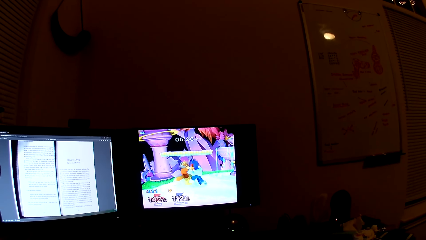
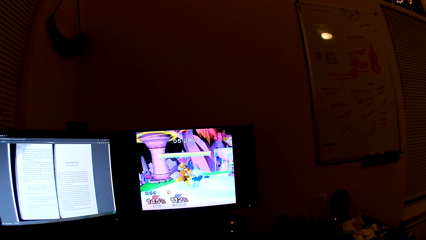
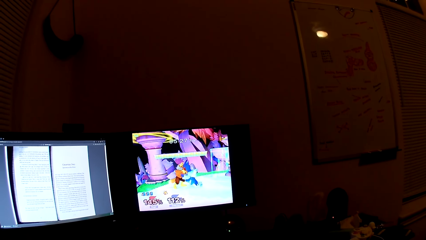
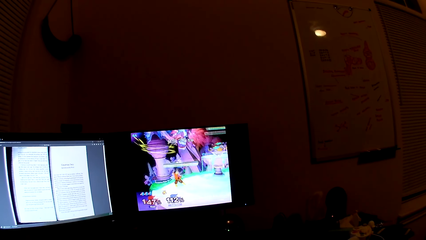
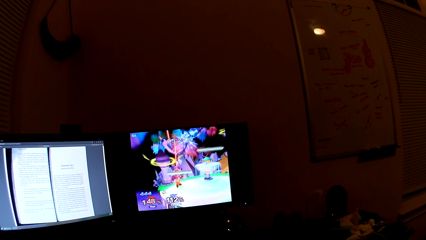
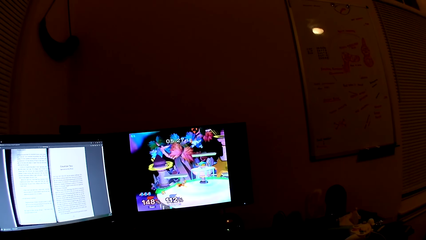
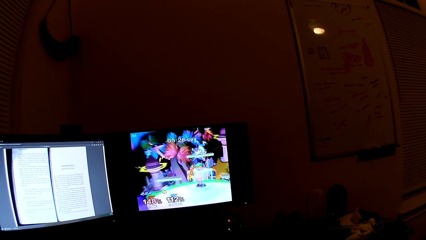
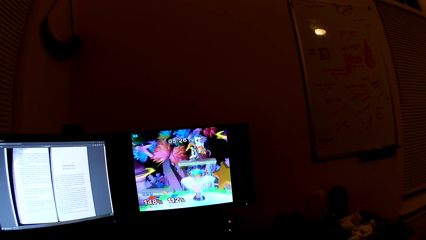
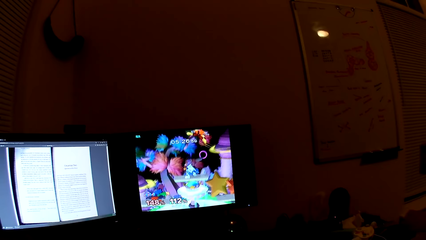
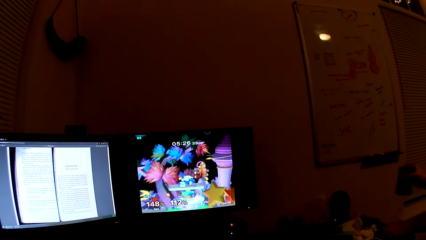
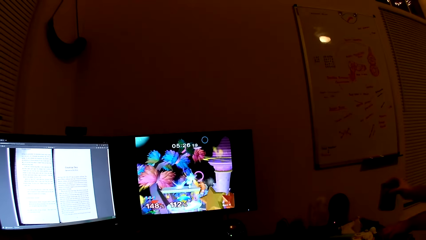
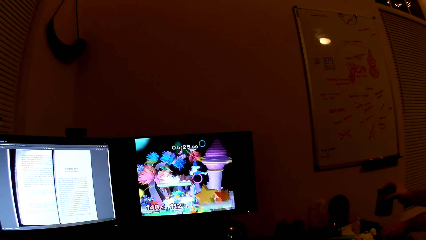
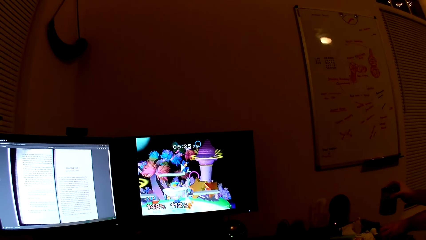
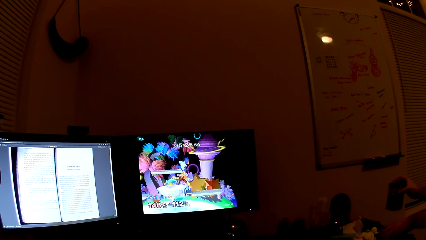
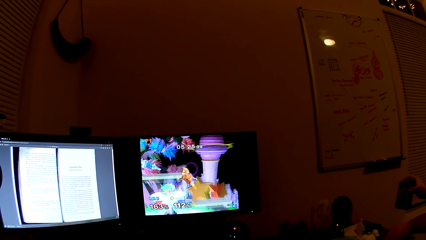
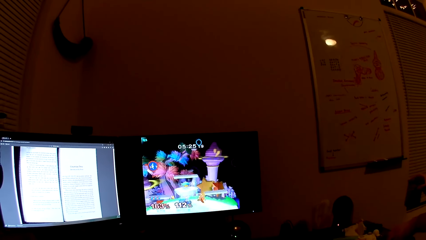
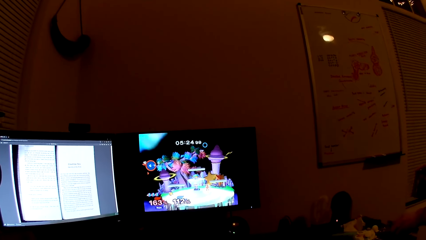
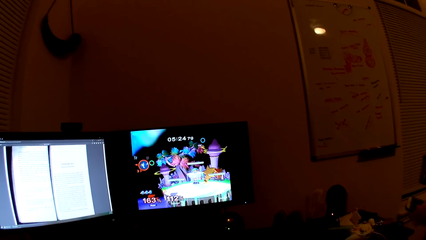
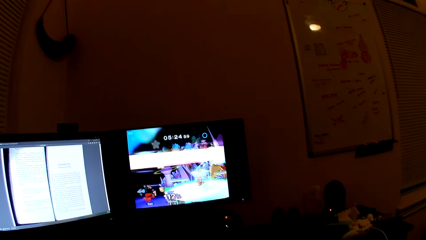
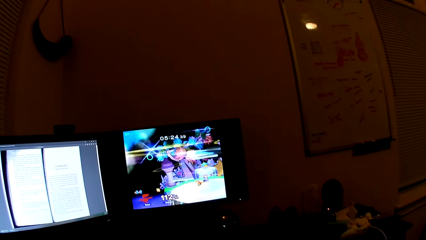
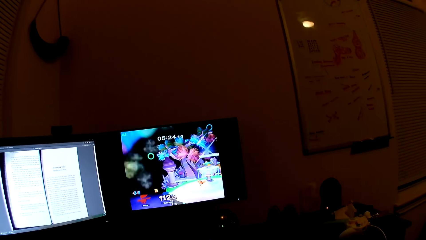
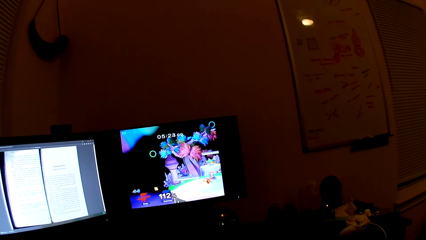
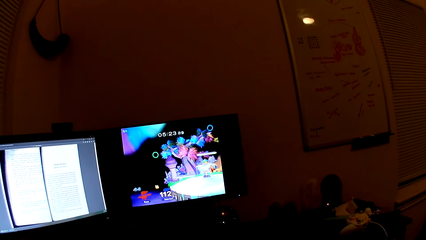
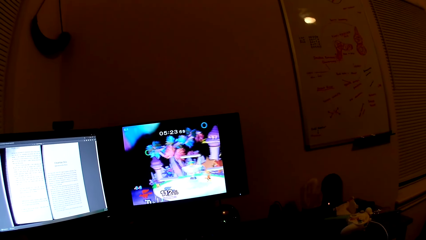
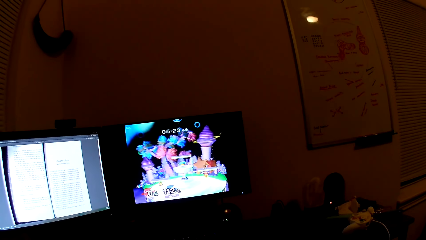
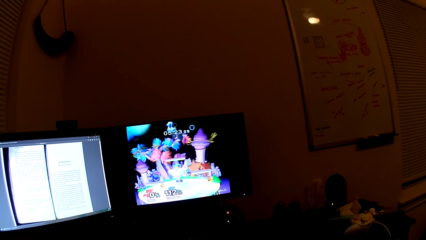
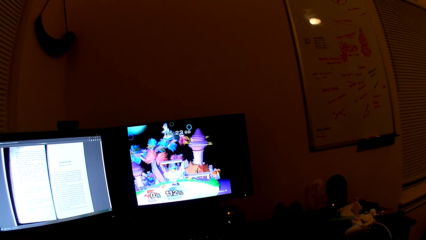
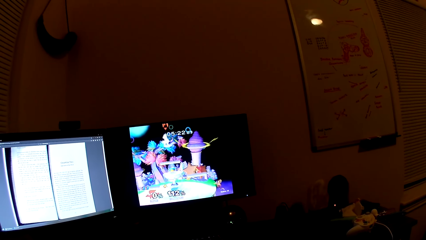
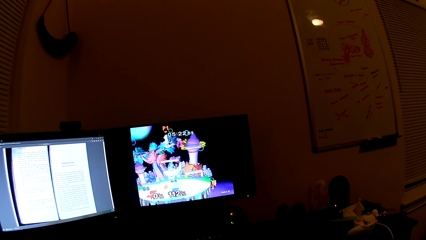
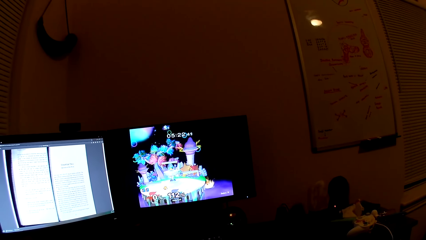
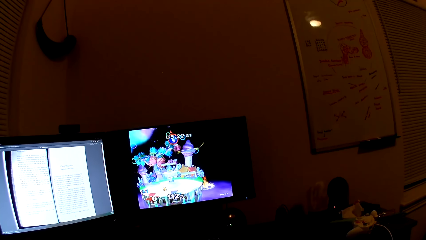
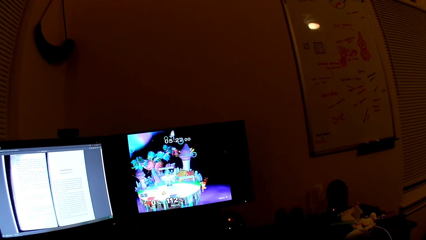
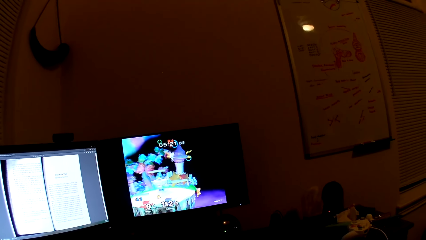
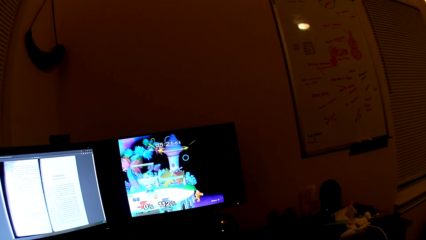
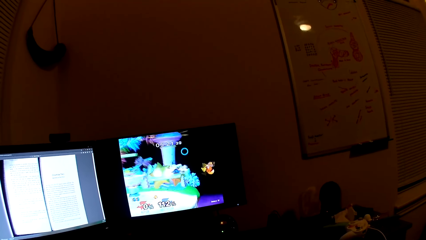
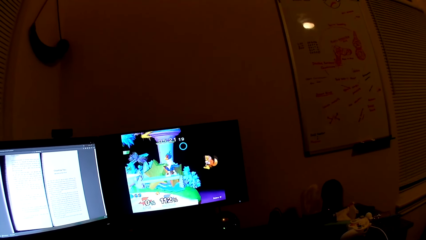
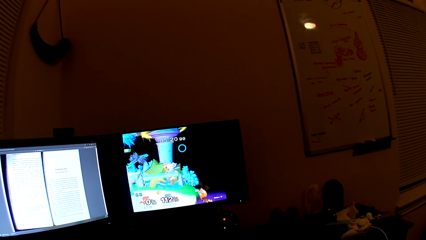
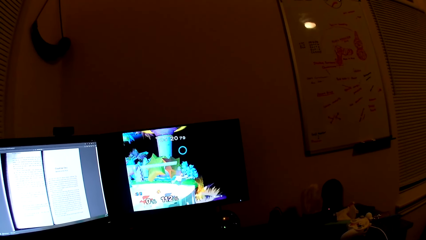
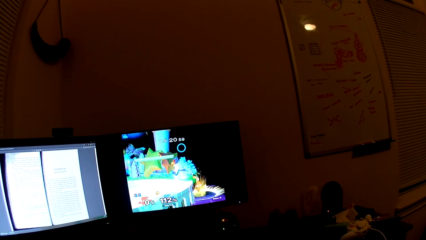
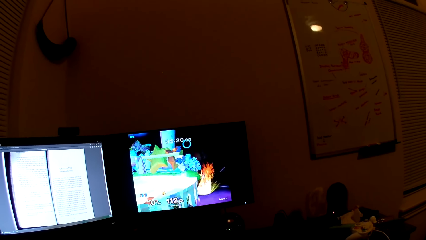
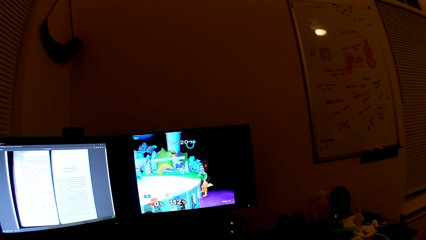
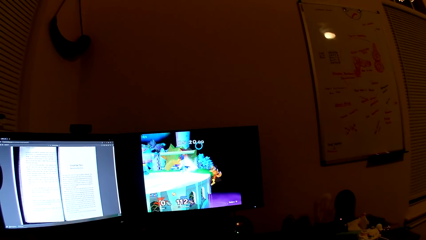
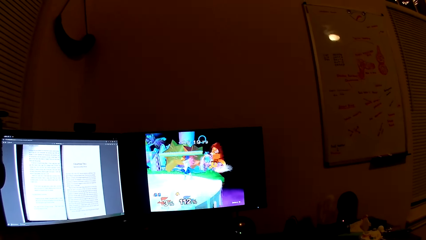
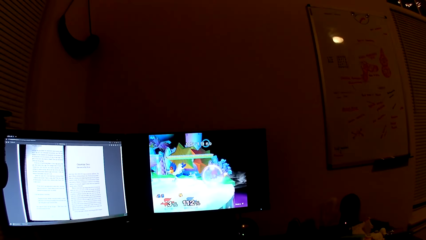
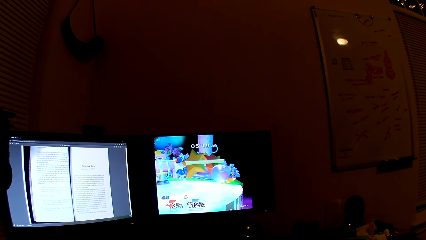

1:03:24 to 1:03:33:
A man holds out a mini speaker with his right hand. The man picks up a gadget from a stool with his left hand.

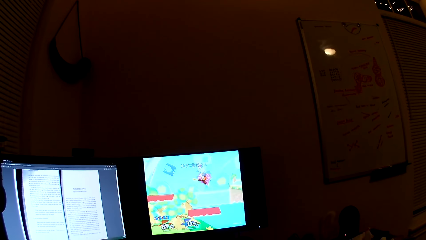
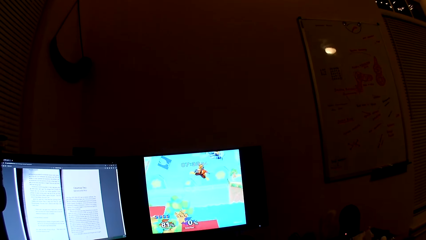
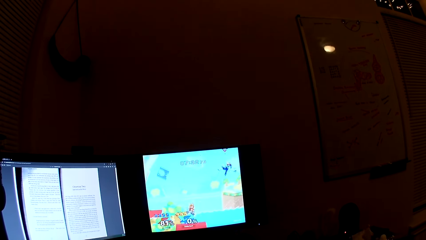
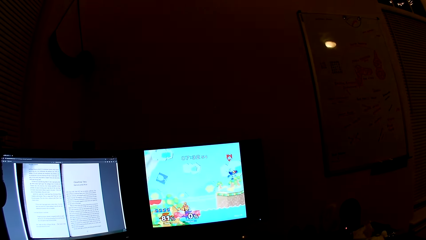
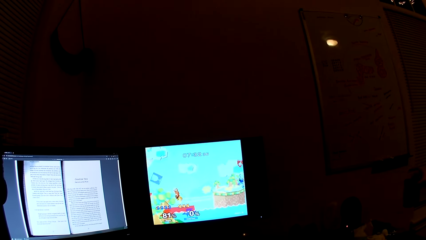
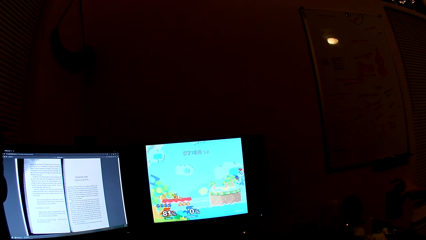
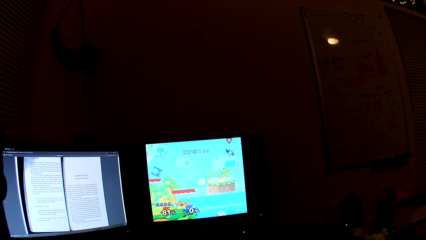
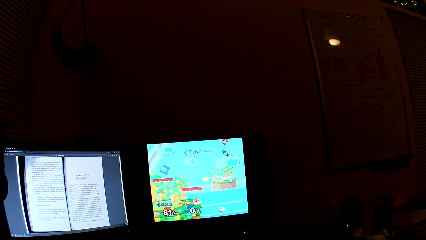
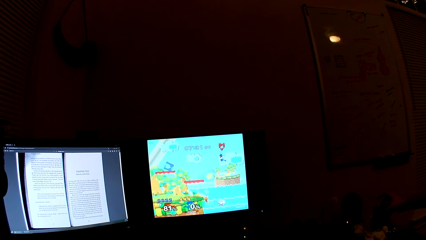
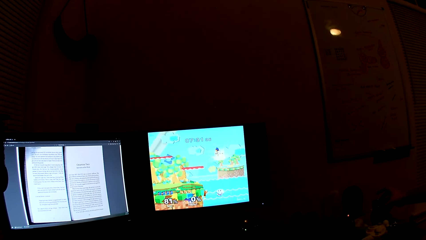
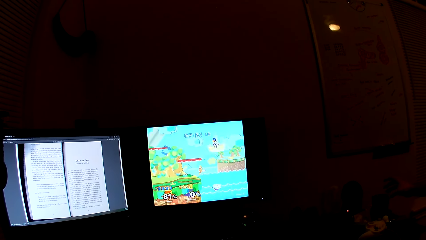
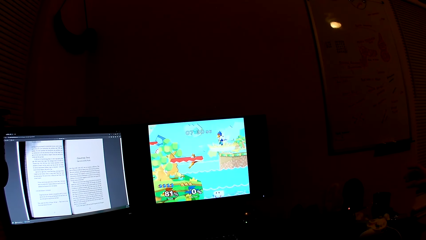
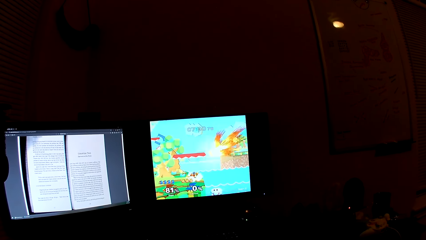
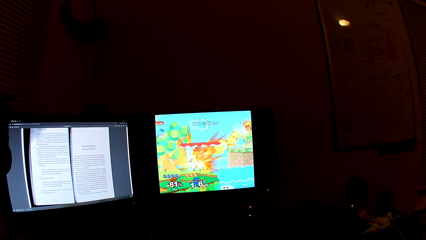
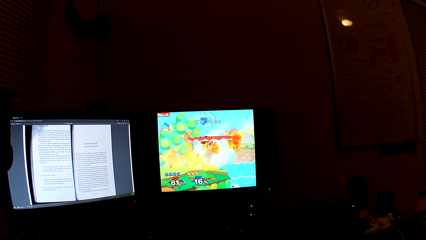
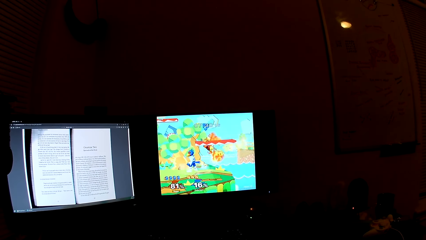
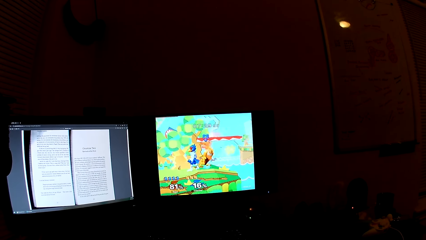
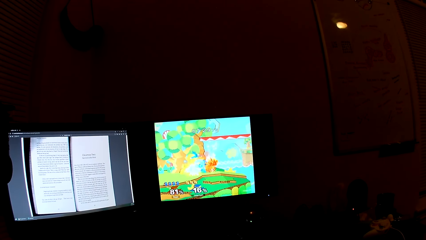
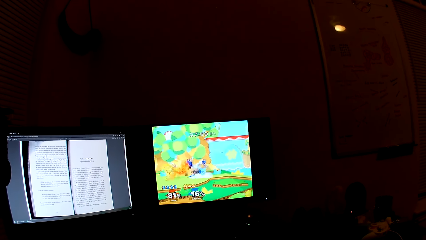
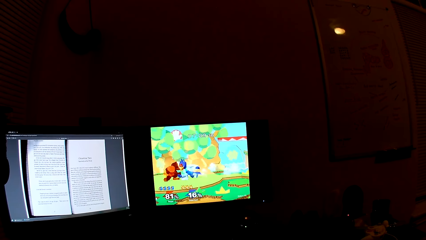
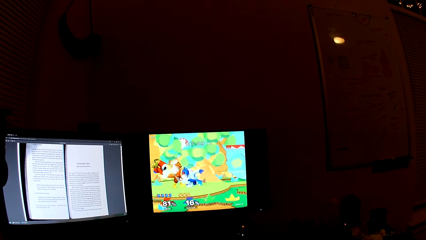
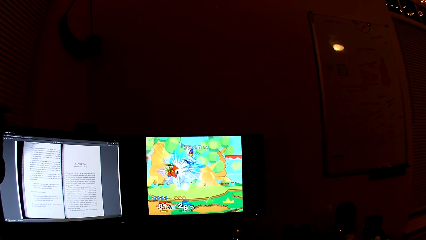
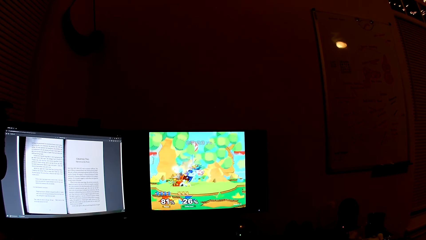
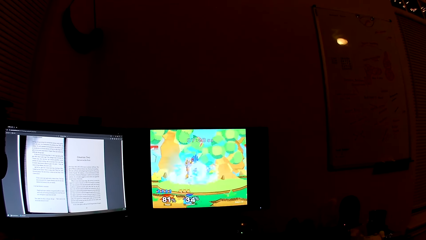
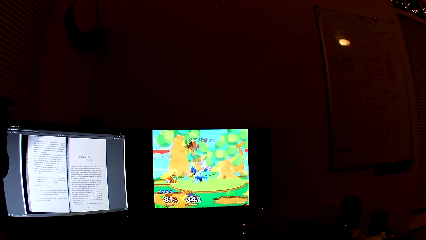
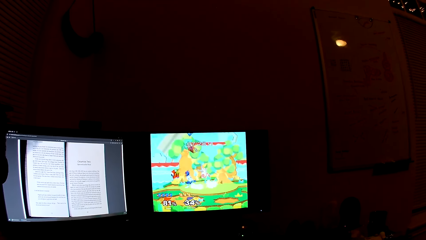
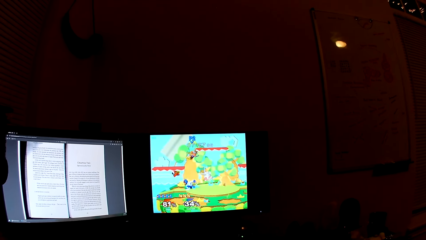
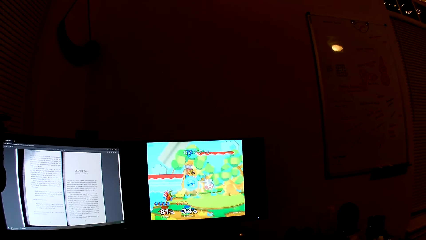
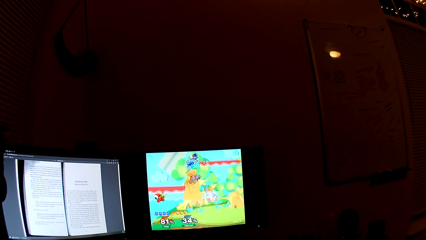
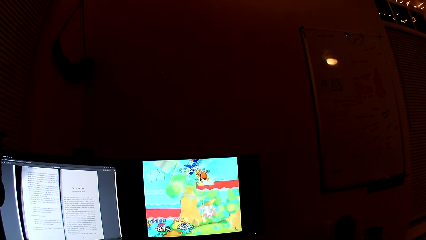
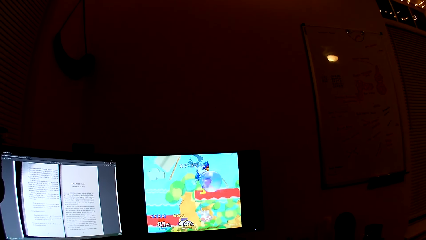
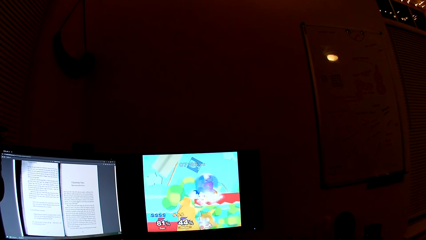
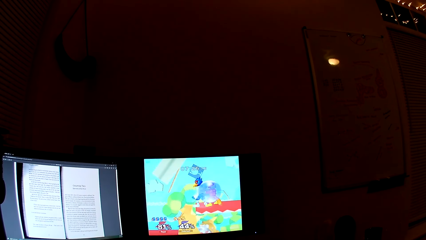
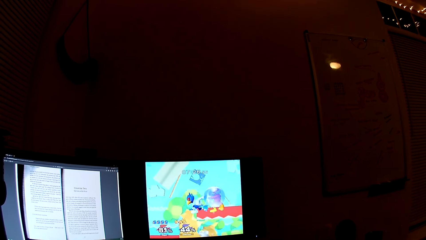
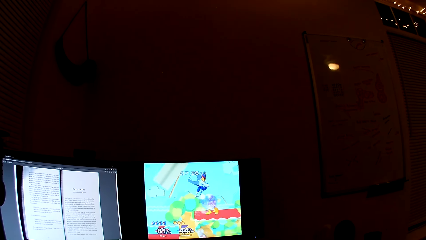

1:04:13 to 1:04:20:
The man drops the mini speaker on the stool.
